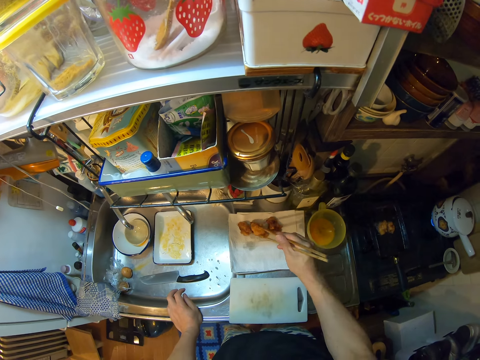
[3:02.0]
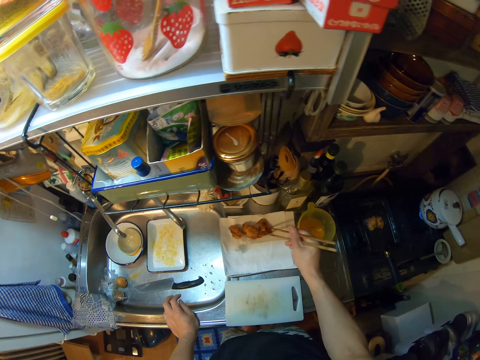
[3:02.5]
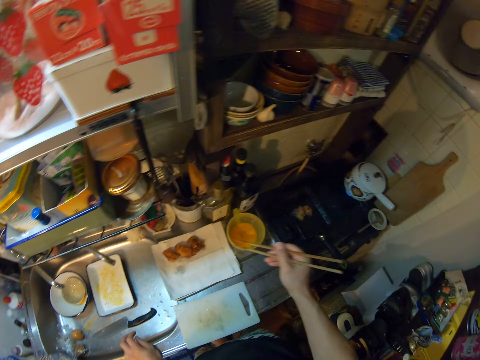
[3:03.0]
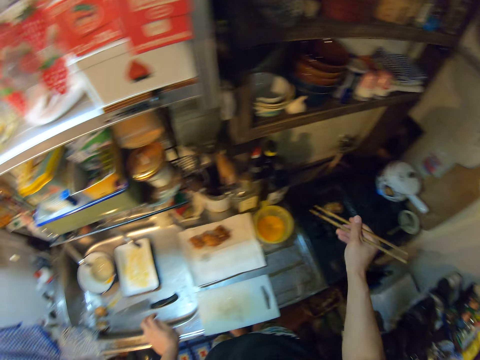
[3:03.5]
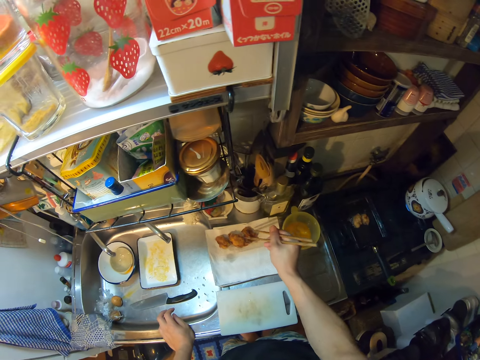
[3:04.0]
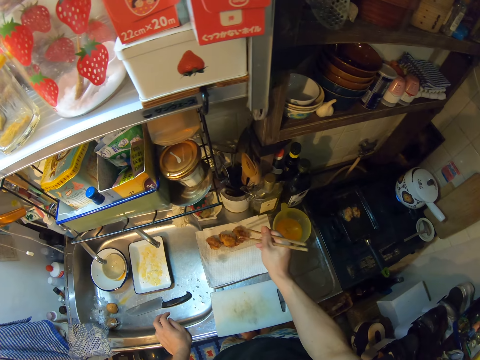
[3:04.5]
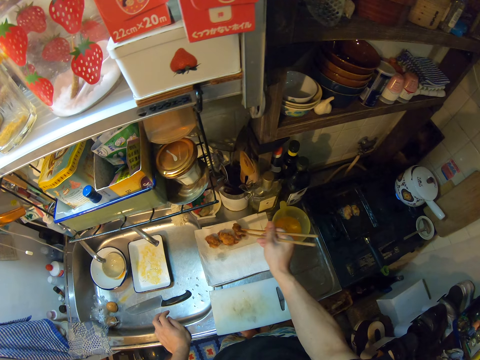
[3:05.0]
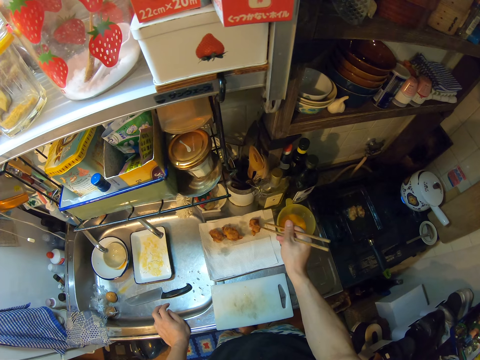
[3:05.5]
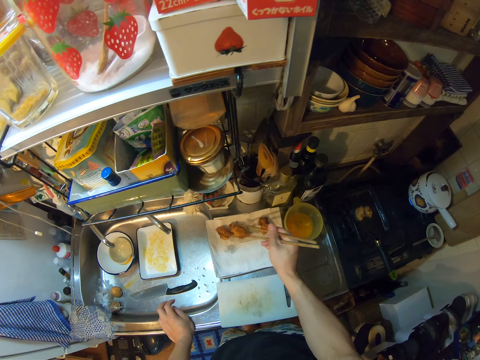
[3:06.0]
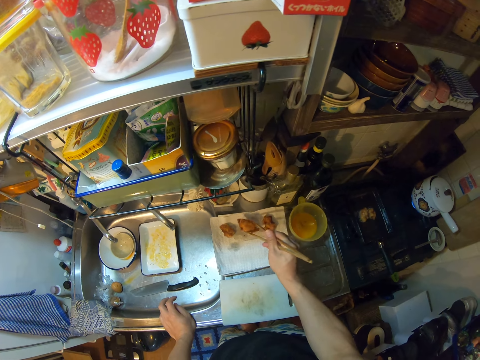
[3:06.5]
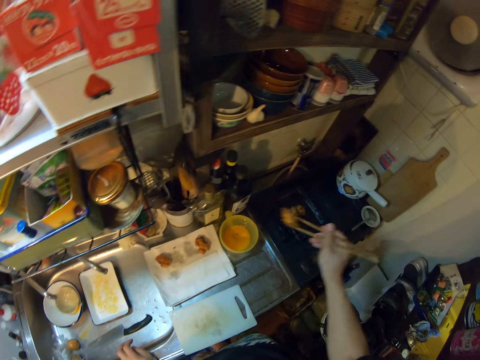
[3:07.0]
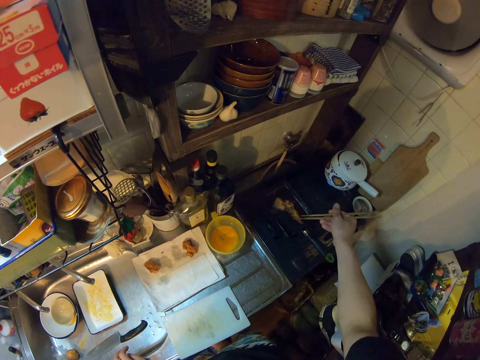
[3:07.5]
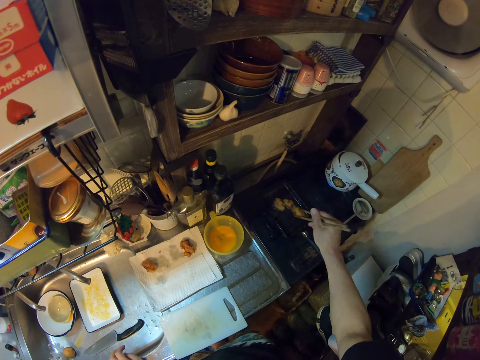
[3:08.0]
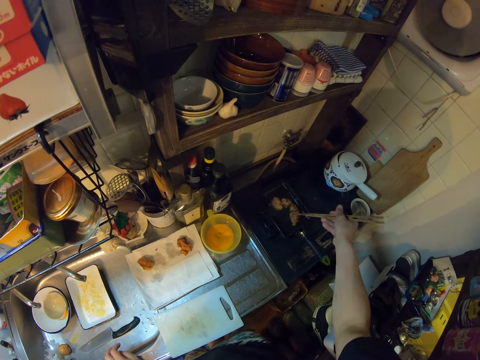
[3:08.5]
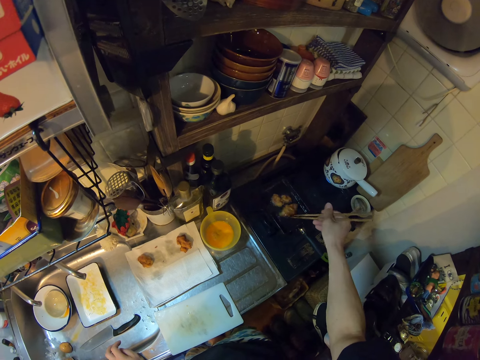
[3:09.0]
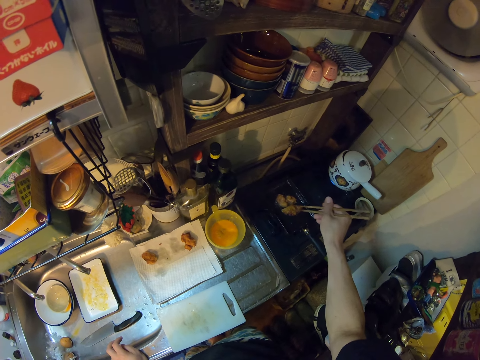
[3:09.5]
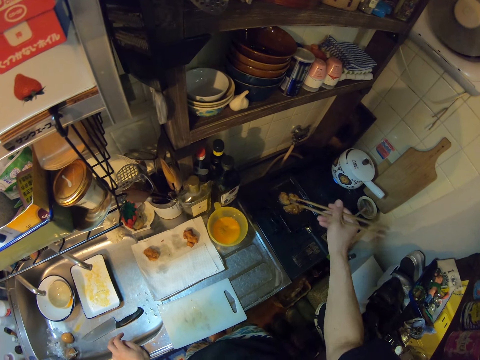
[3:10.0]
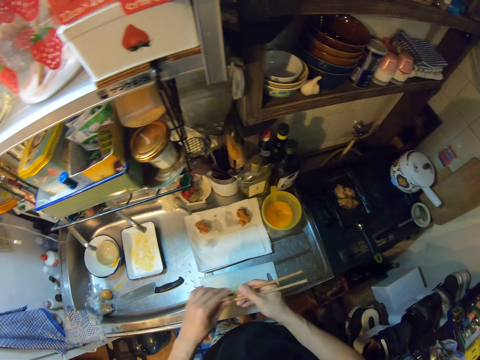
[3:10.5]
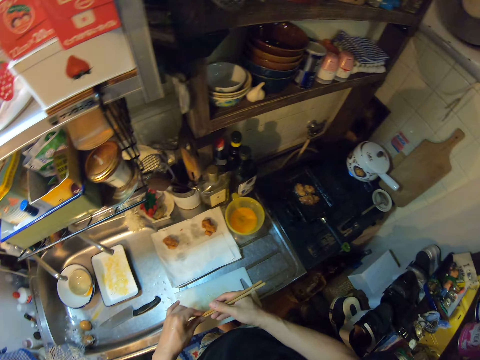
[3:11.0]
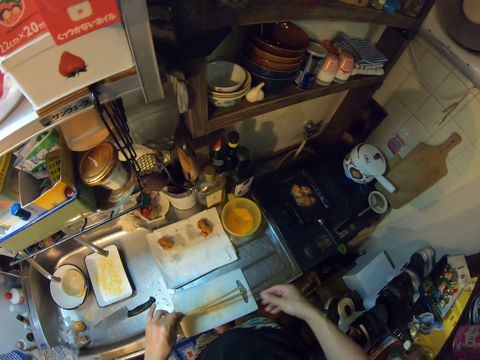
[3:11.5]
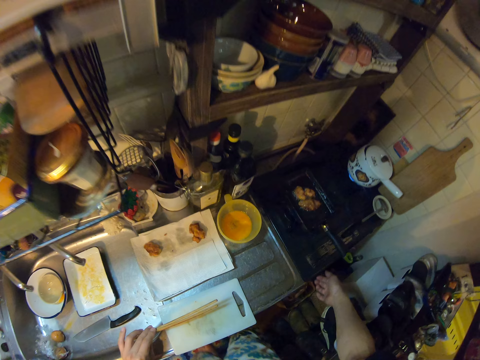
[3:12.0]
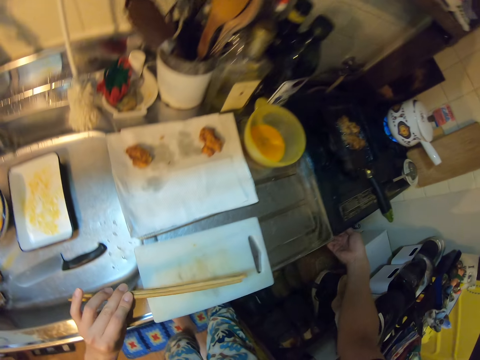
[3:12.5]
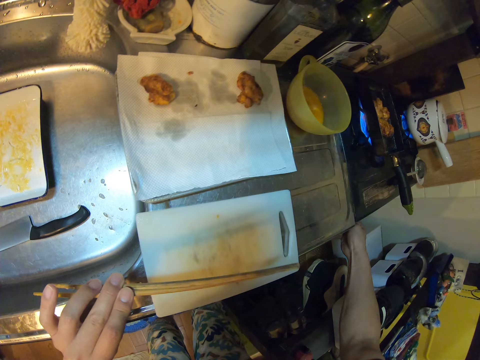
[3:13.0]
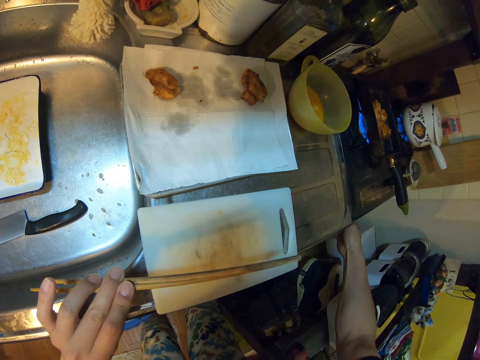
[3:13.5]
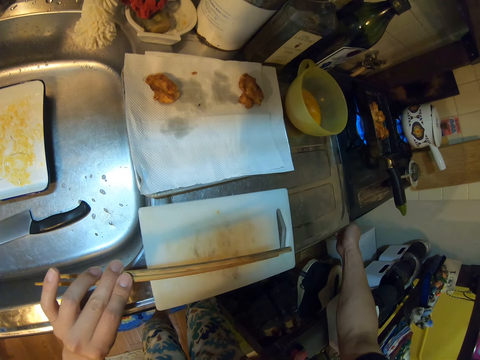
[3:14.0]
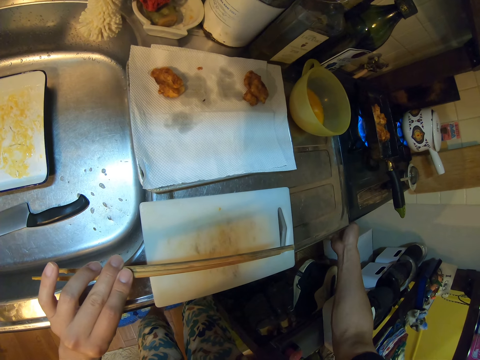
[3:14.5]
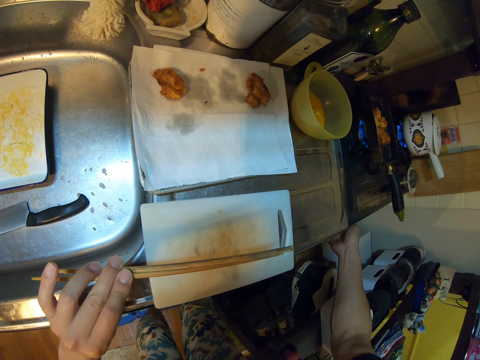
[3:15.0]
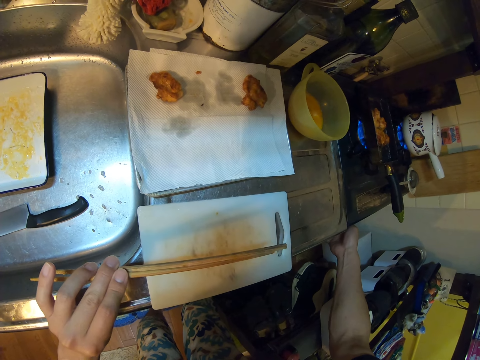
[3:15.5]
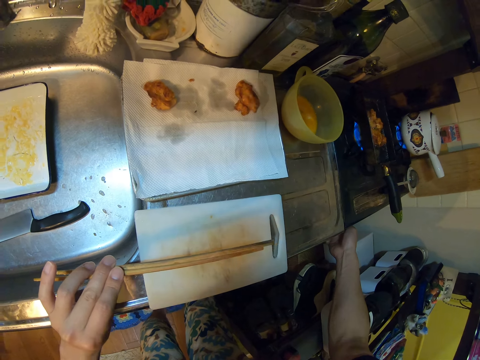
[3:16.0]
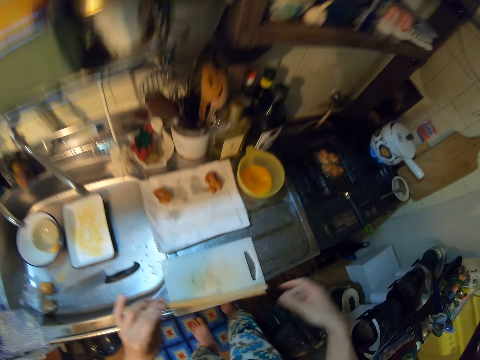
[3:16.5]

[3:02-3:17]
The camera wearer touches the meat on the tissue with the chopsticks. He picks up the meat on the tissue with the chopsticks. He turns the chicken. He drops the meat on the chopsticks in the frypan. He switches the chopstick to his left hand. He holds the chopsticks on the sink. He turns the knob of the gas cooker with his right hand.

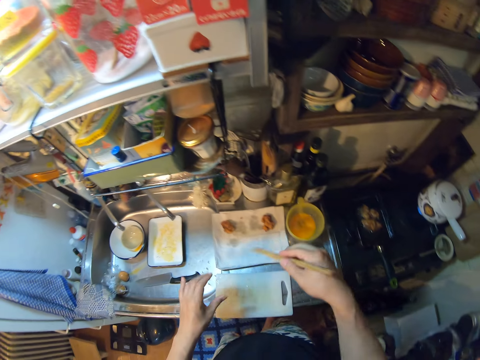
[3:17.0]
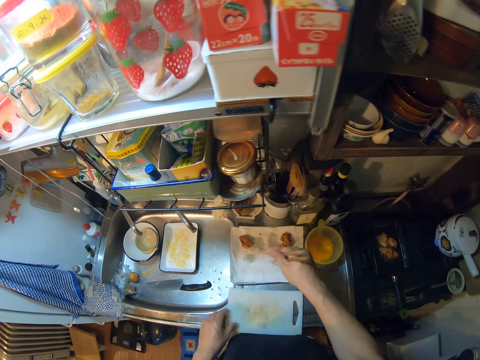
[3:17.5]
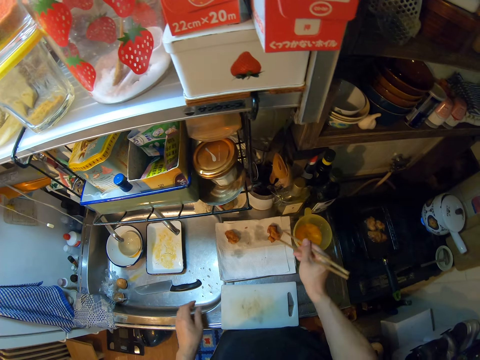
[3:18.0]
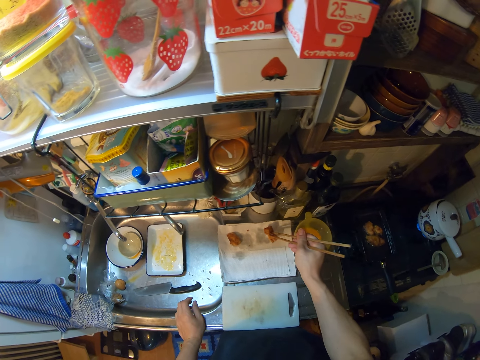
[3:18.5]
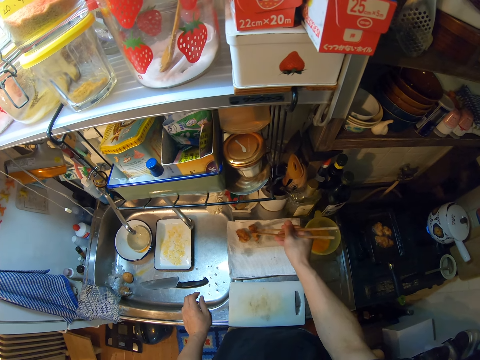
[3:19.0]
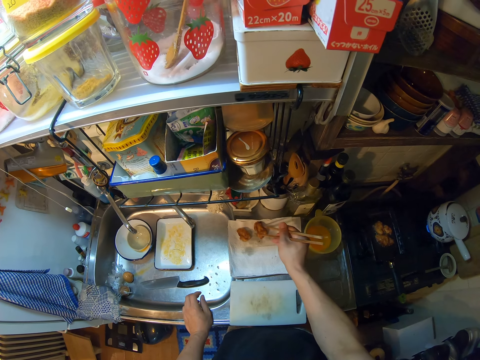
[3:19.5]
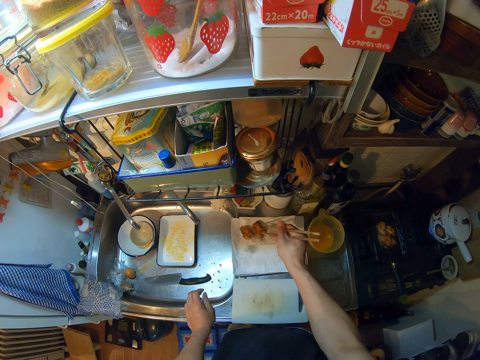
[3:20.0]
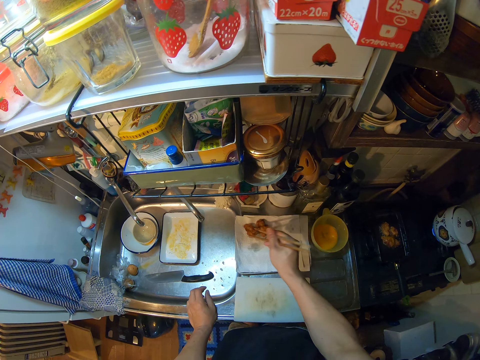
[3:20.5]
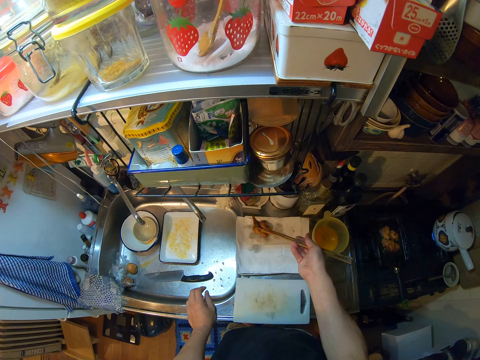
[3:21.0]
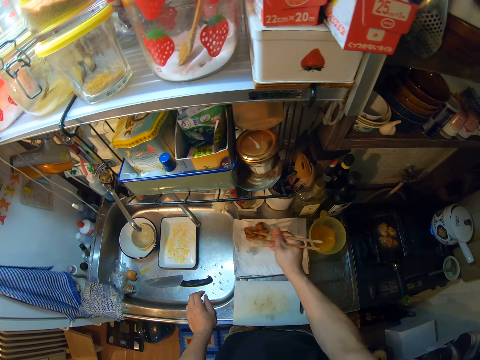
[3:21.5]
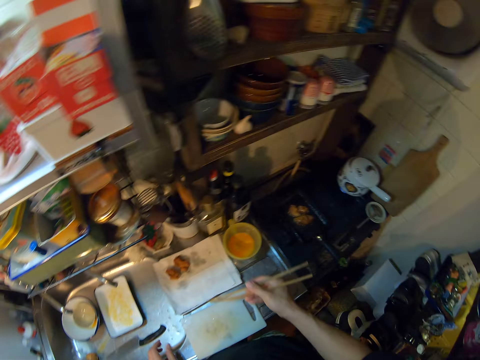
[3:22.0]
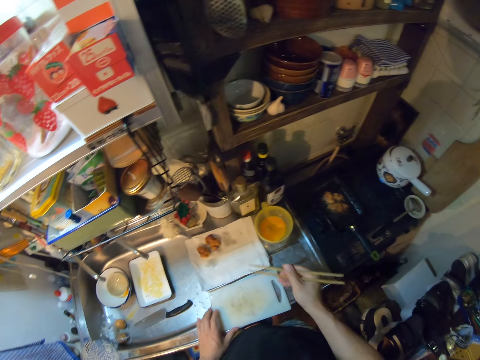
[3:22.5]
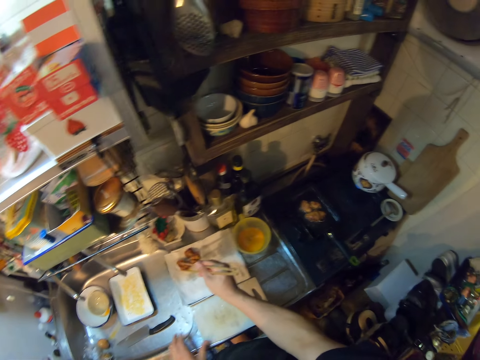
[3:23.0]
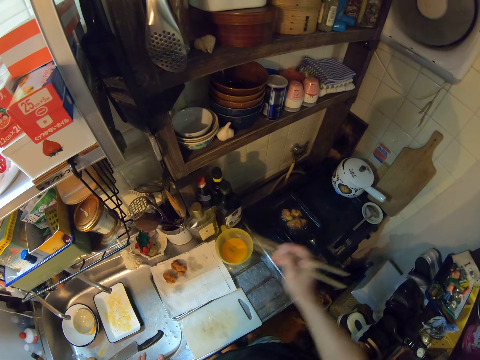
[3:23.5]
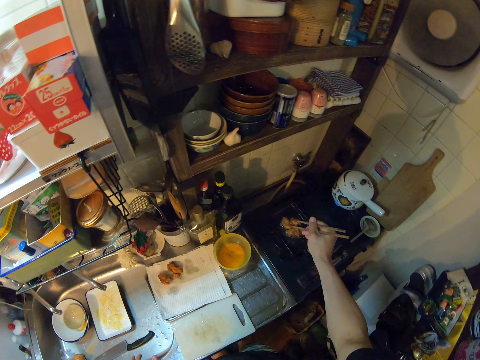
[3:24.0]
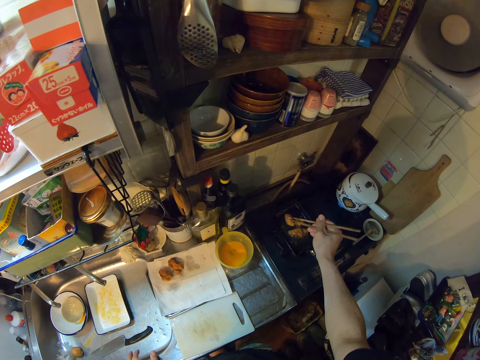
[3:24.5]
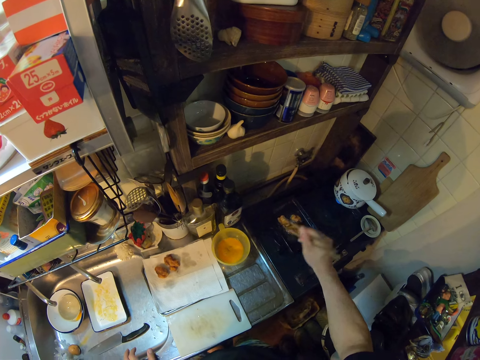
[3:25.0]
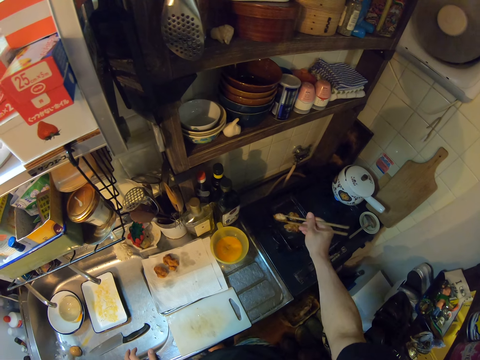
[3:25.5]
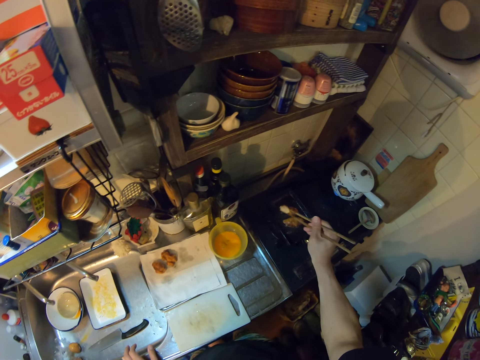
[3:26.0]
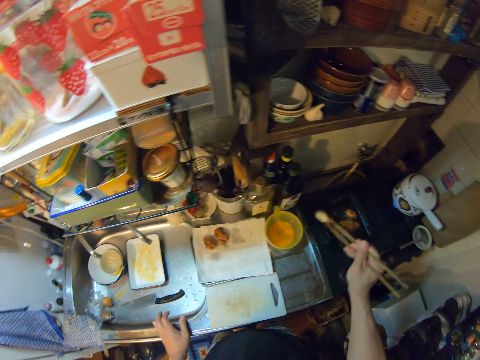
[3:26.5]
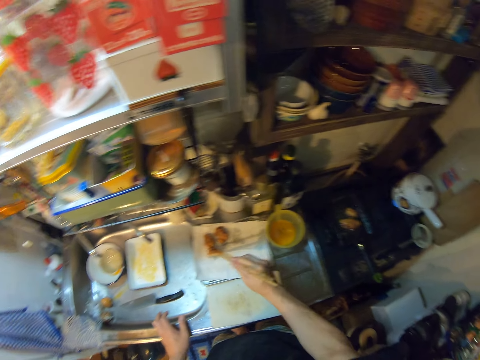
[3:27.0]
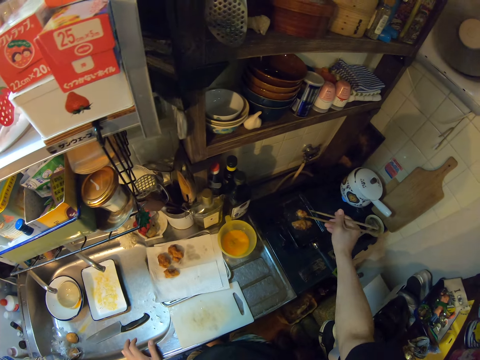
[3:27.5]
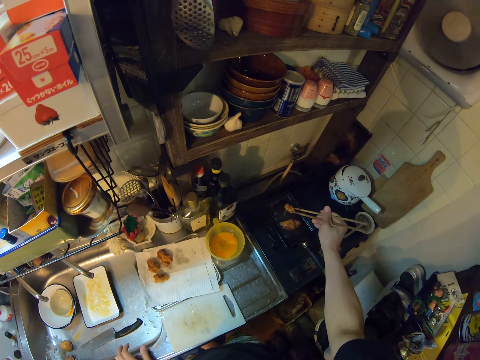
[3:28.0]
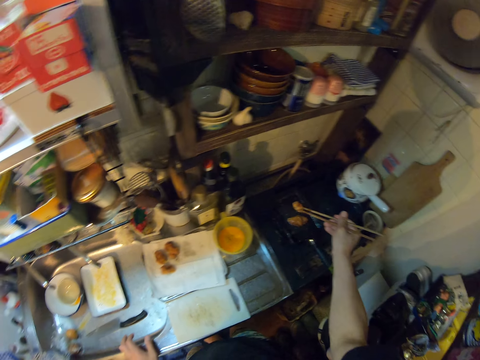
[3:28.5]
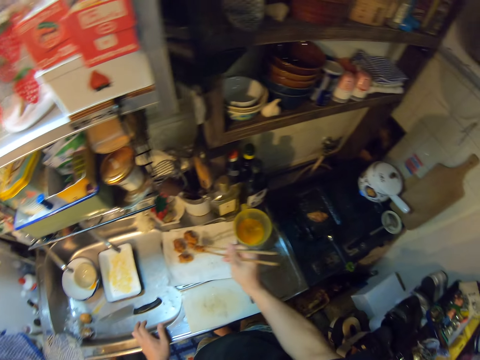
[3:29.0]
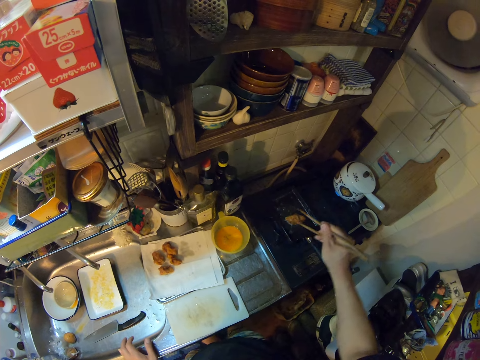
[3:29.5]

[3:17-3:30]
The camera wearer switches the chopstick to his right hand. He moves the meat on the tissue with the chopsticks. He touches the meat on the tissue with the chopsticks. He moves the meats from the frypan to the tissue on the sink. He turns the chicken.
